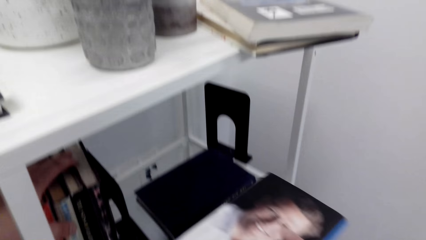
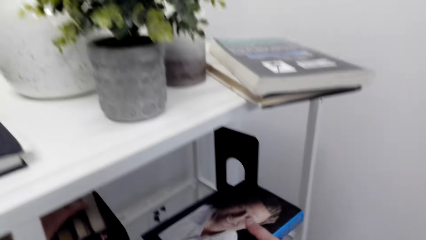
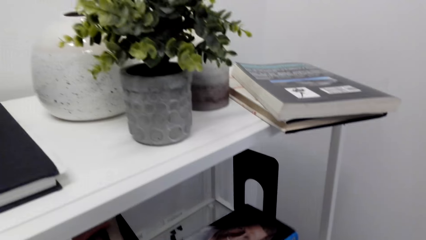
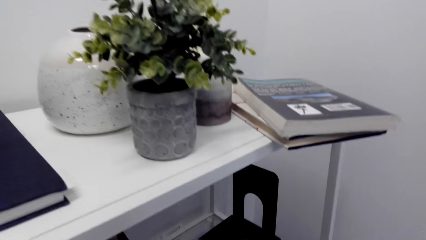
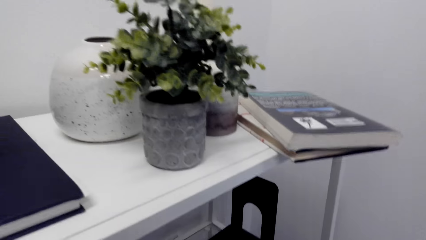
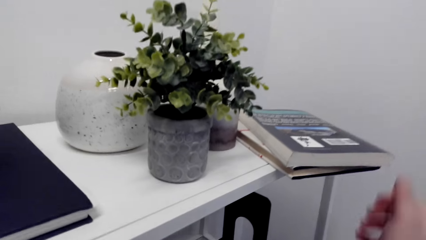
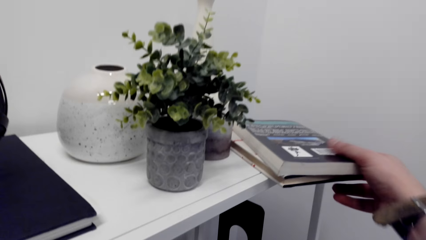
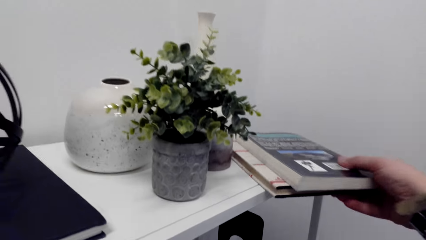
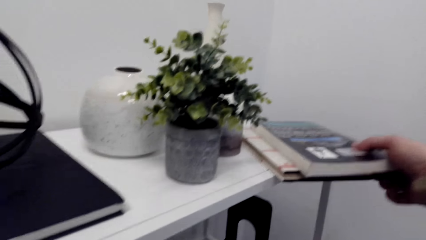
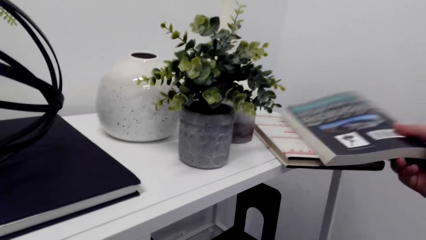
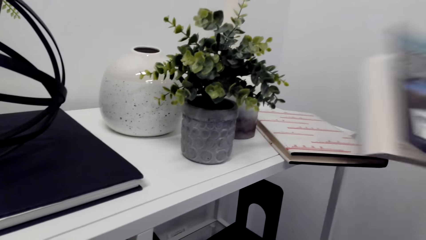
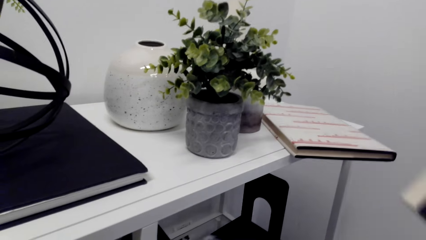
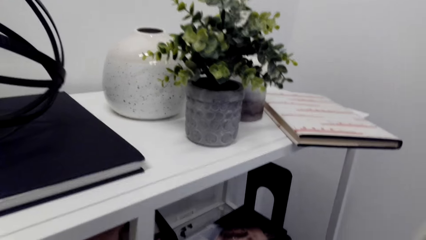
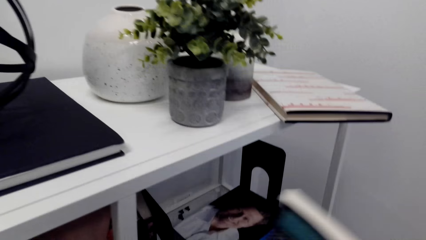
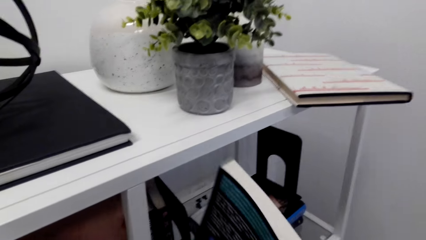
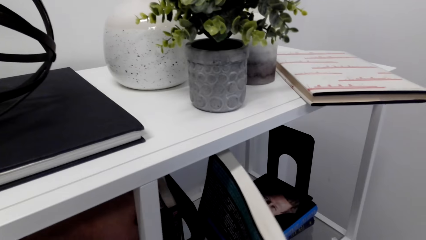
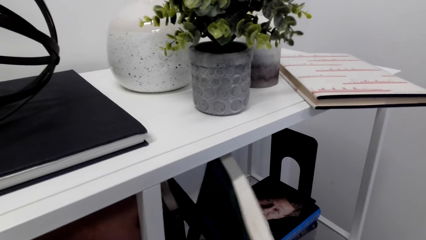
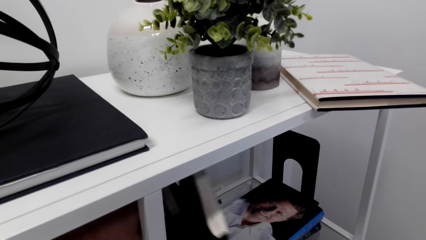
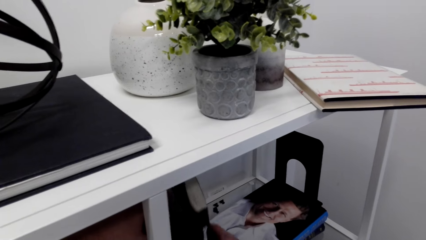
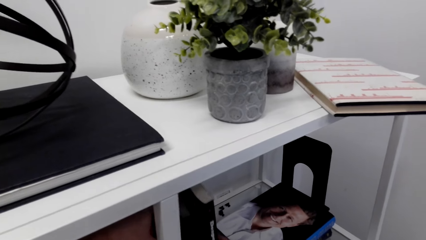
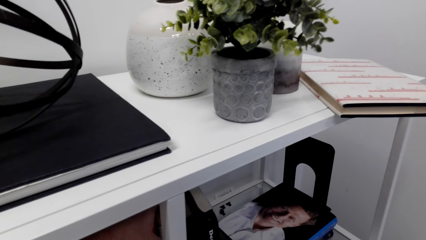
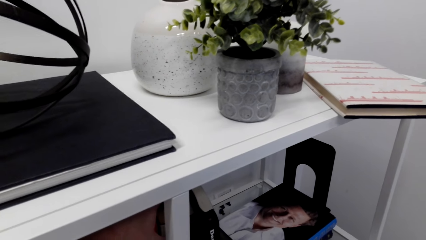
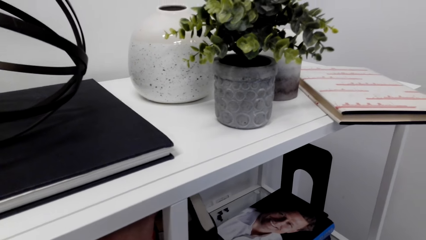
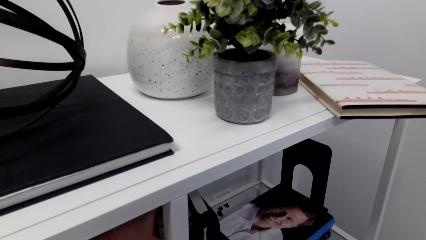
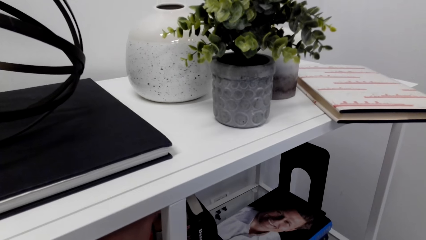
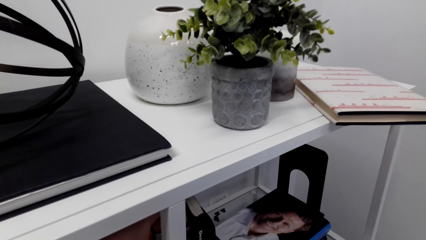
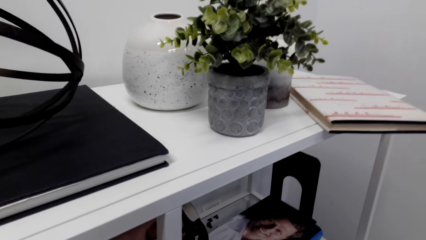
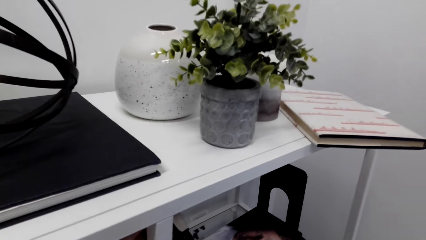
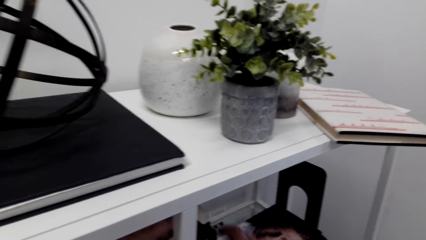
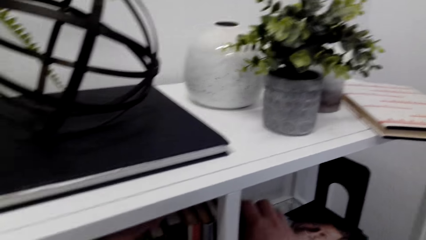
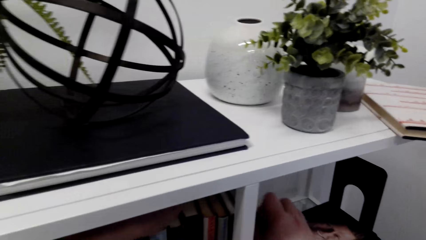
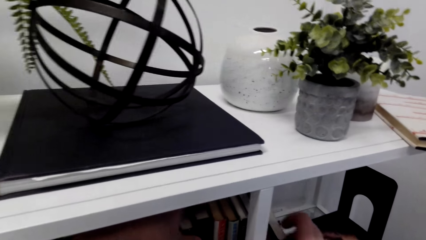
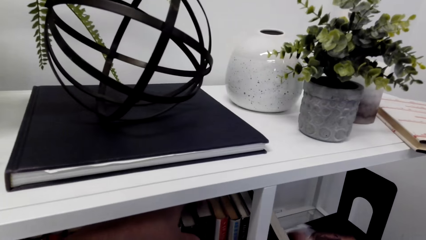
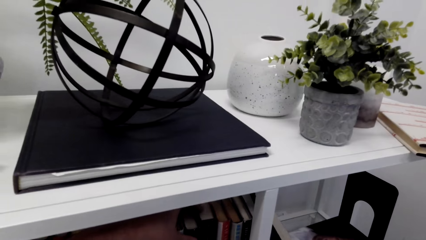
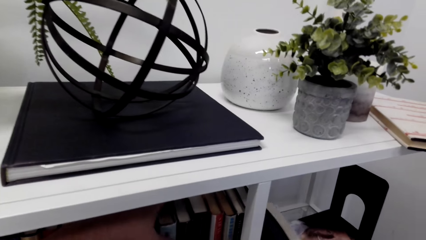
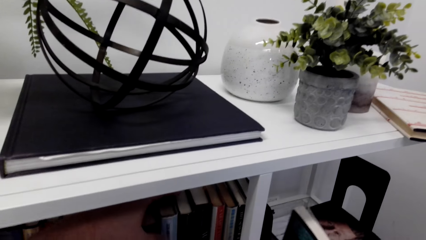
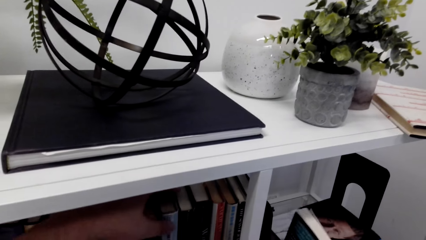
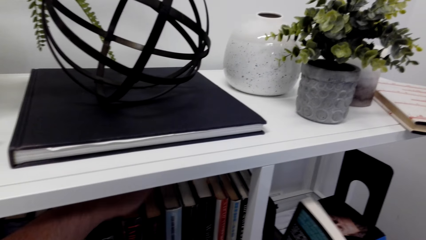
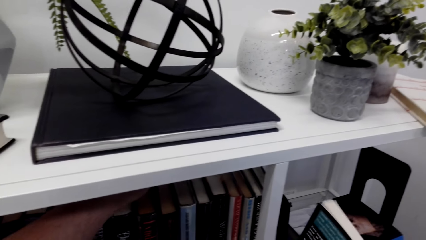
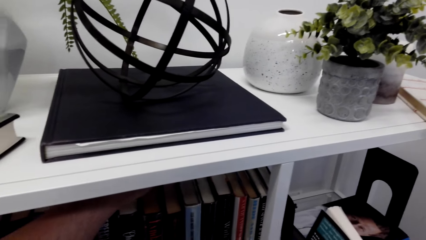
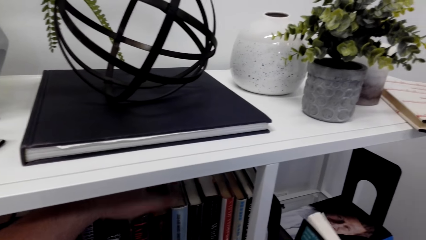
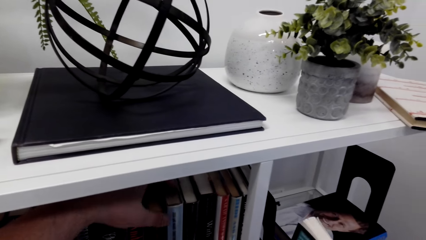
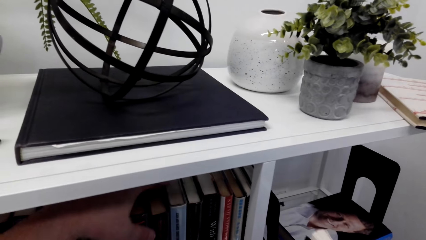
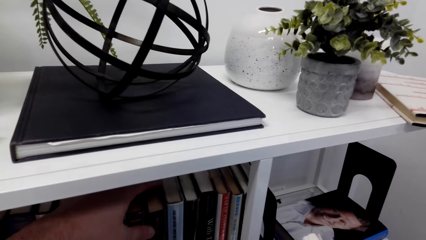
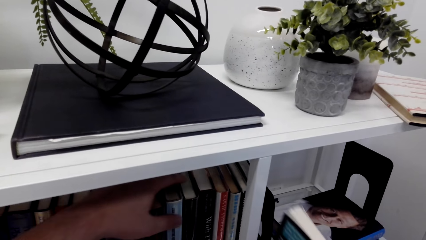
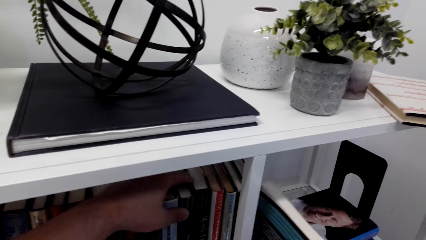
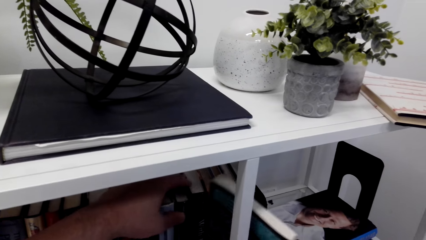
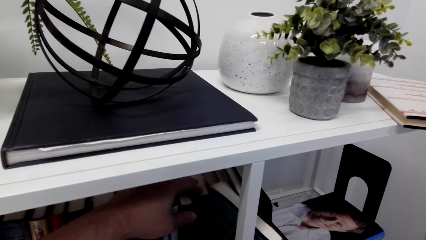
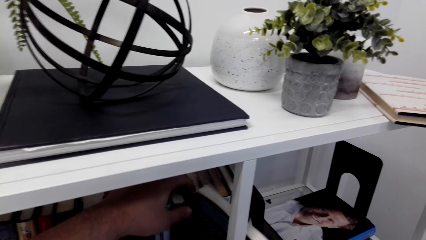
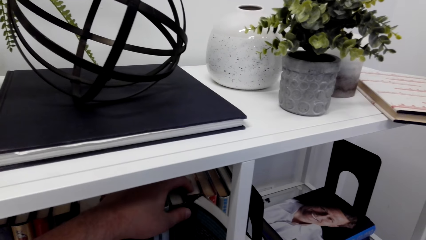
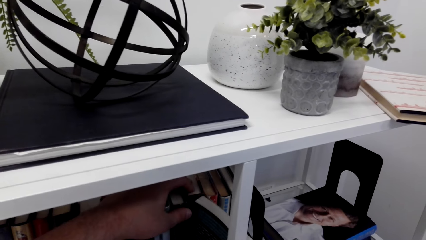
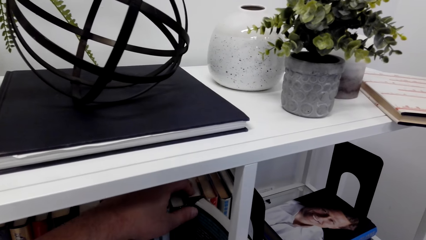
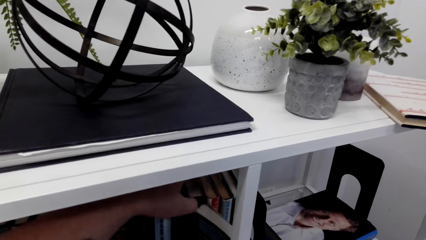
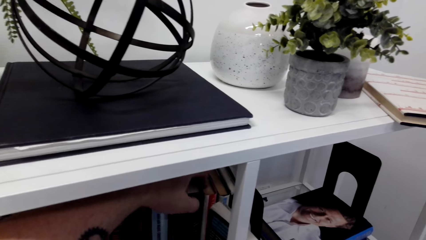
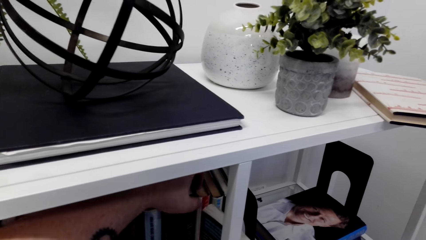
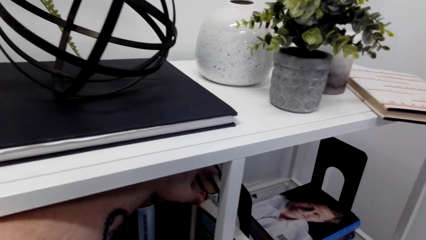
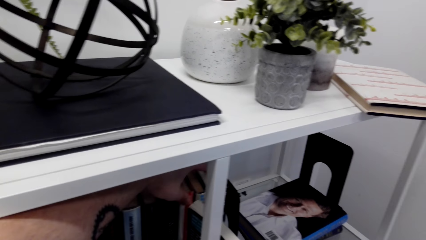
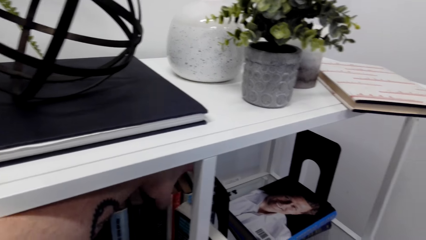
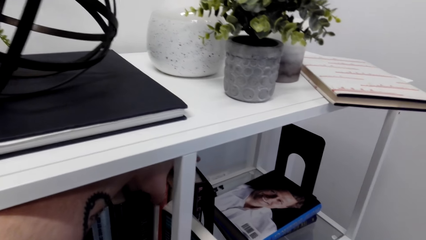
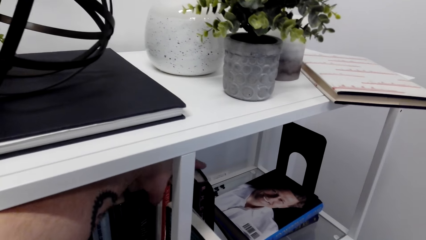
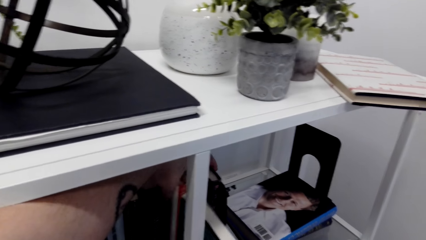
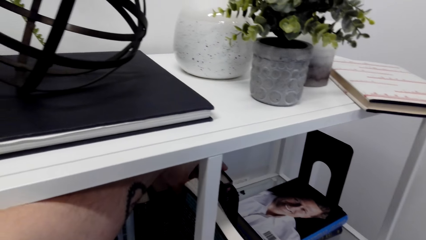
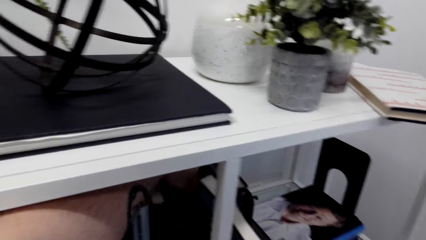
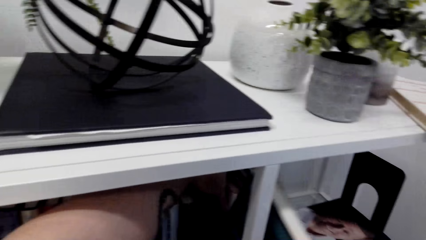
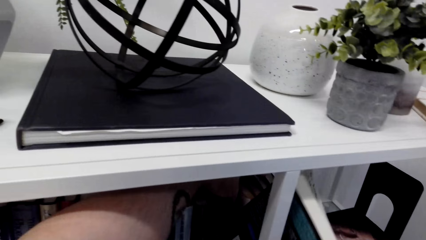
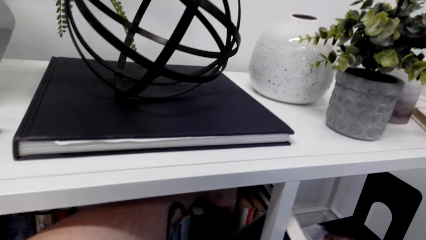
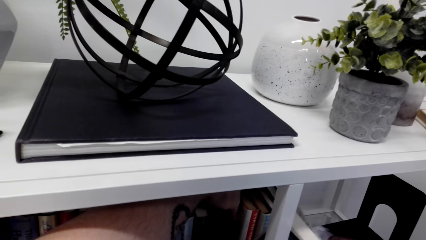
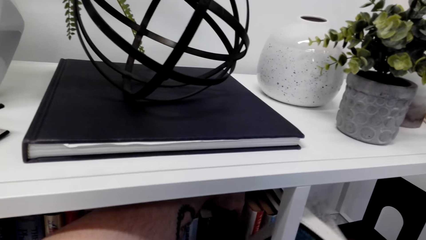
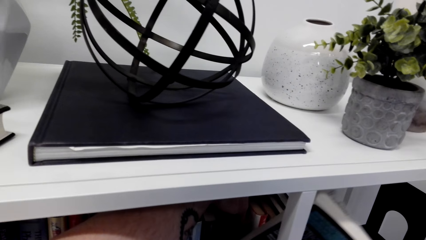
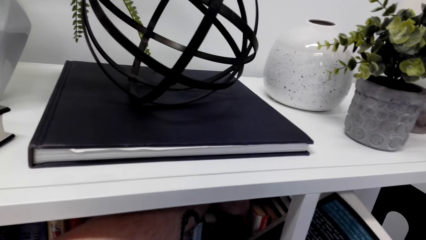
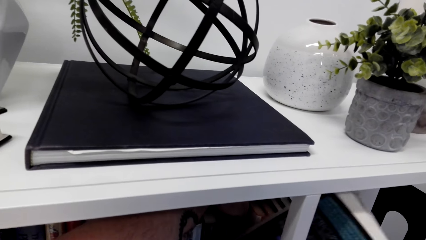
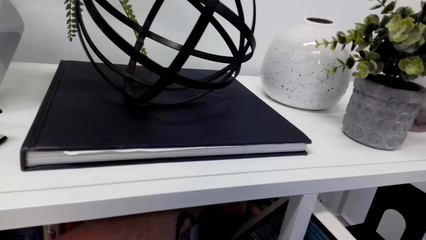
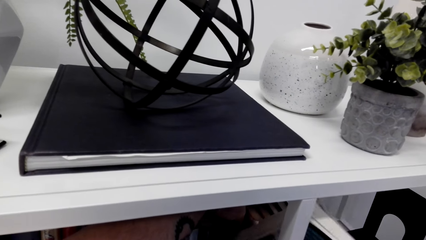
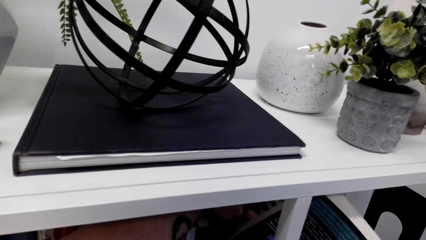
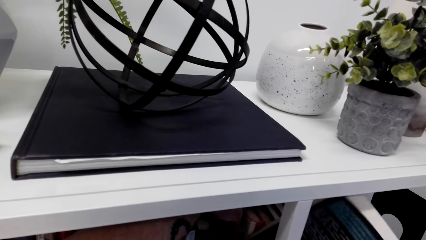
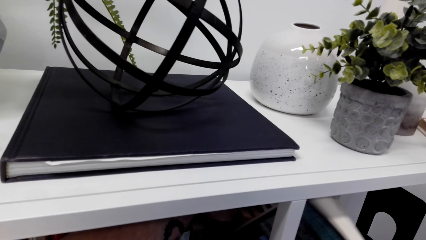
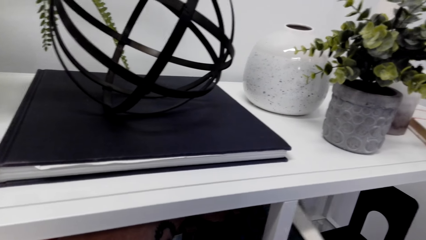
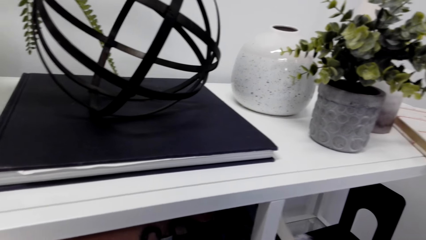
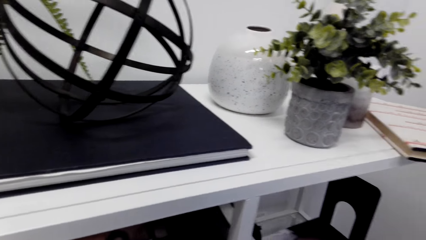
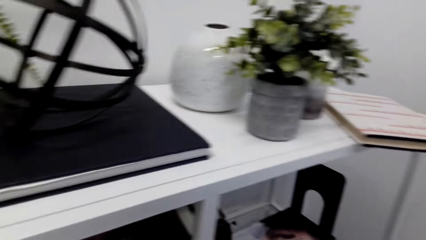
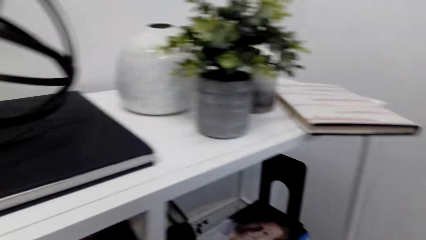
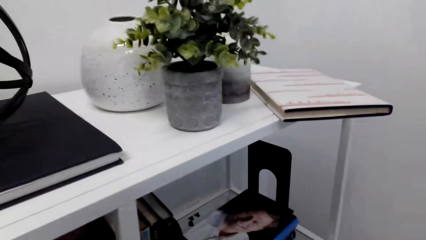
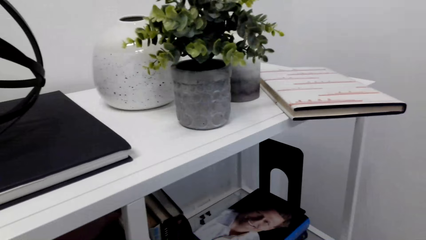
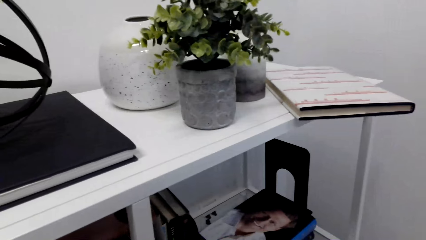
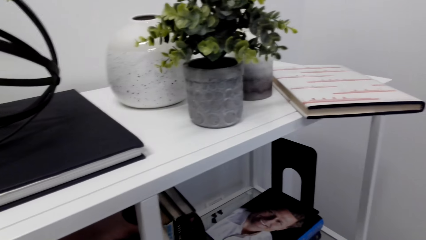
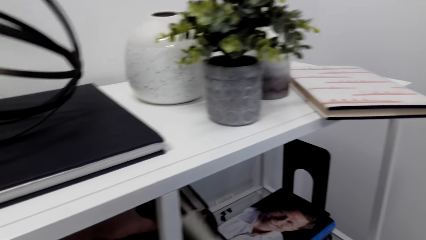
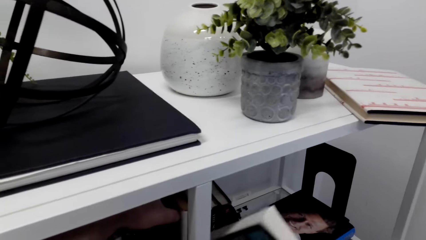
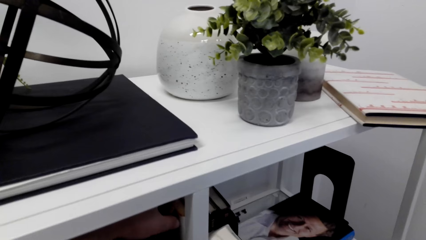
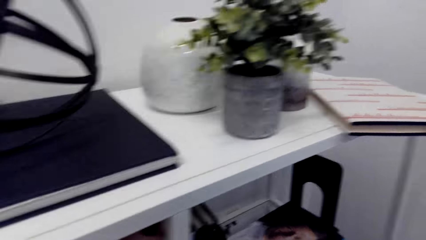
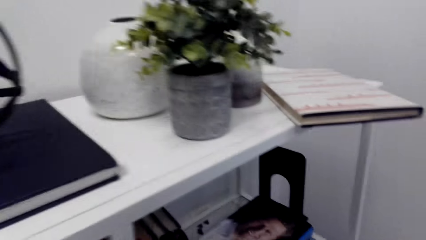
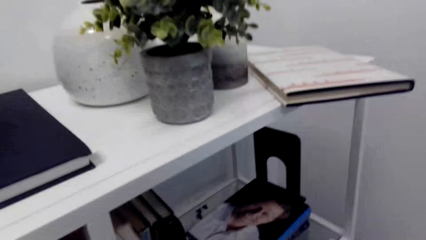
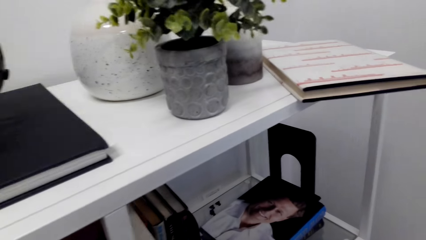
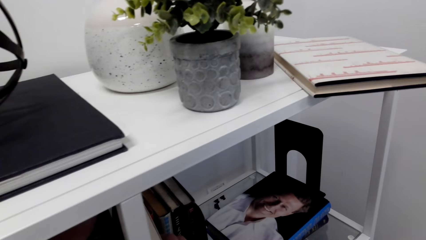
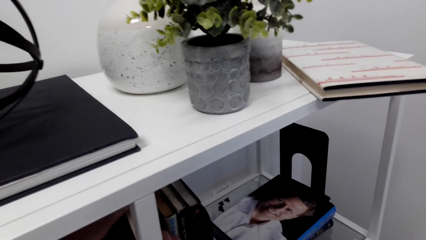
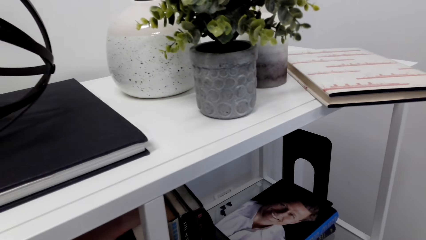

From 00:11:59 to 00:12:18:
The camera wearer puts the book on the shelf. They pick a book from the shelf. They arrange the books on the shelf. They put the book on the shelf.
